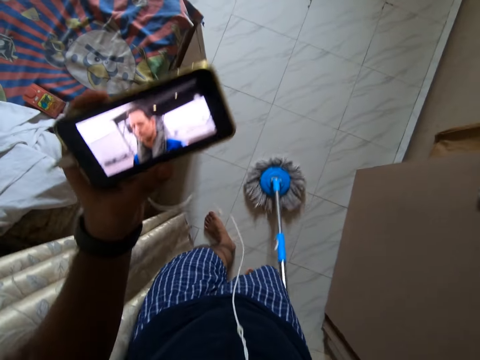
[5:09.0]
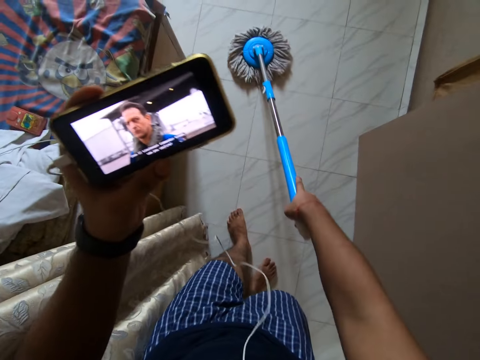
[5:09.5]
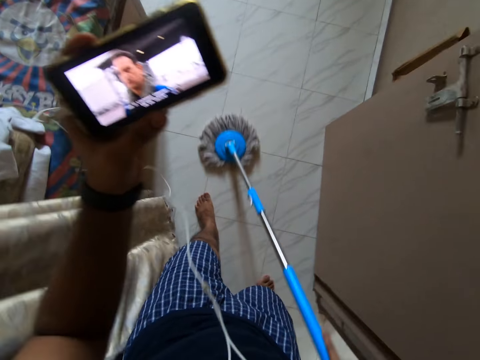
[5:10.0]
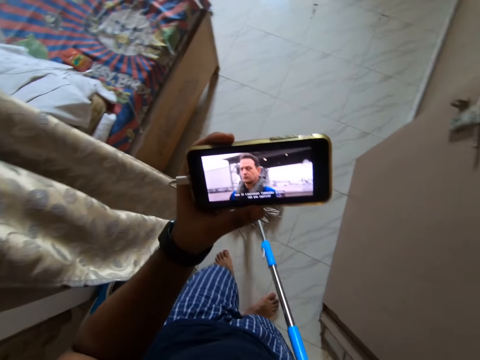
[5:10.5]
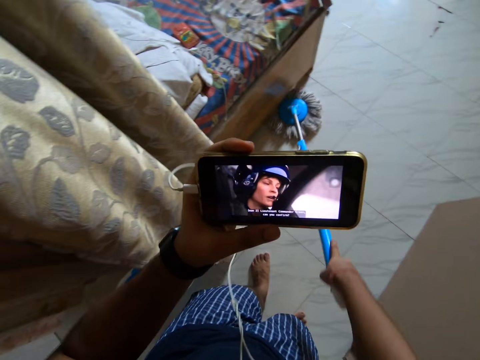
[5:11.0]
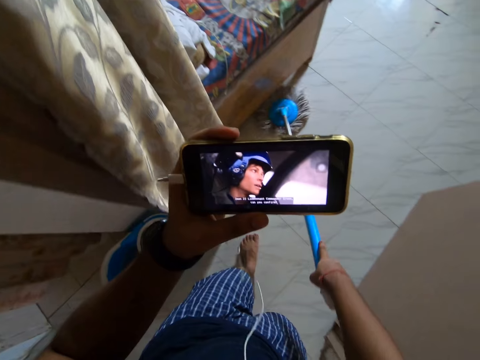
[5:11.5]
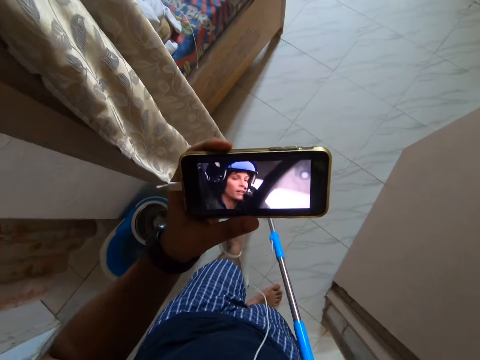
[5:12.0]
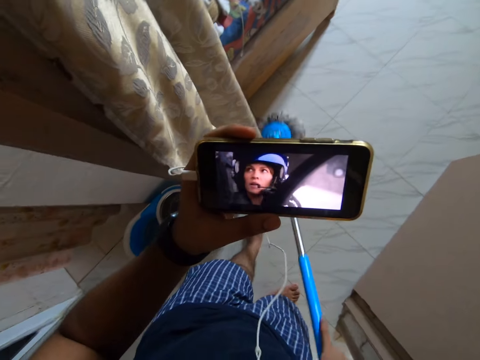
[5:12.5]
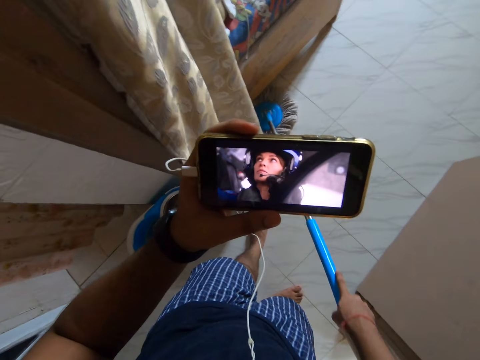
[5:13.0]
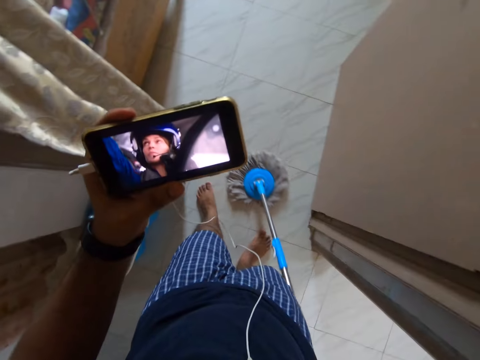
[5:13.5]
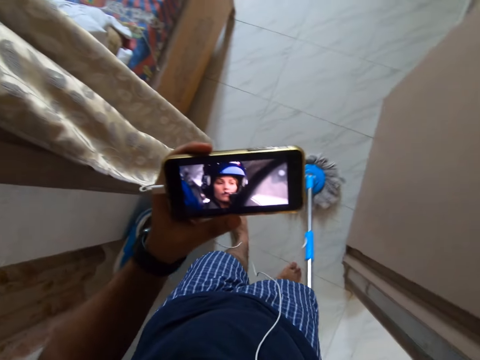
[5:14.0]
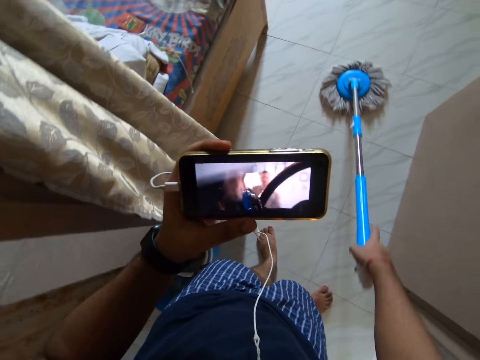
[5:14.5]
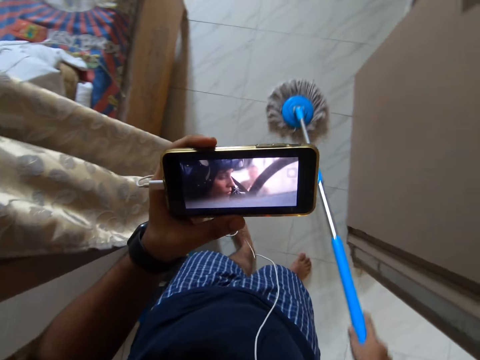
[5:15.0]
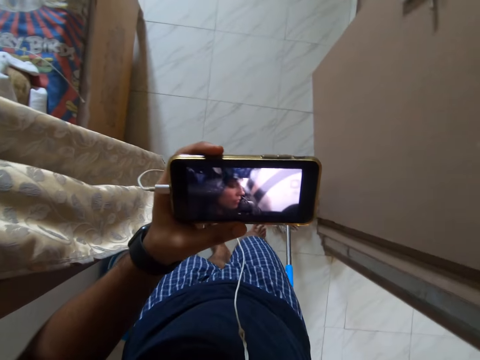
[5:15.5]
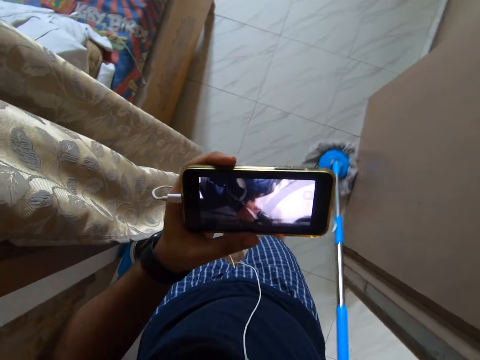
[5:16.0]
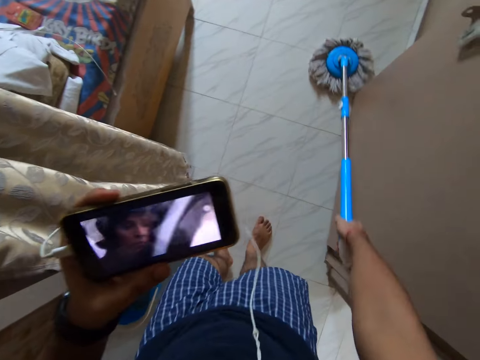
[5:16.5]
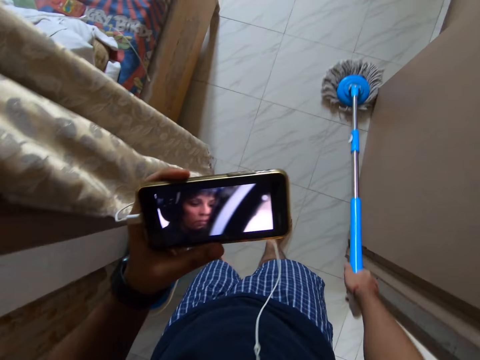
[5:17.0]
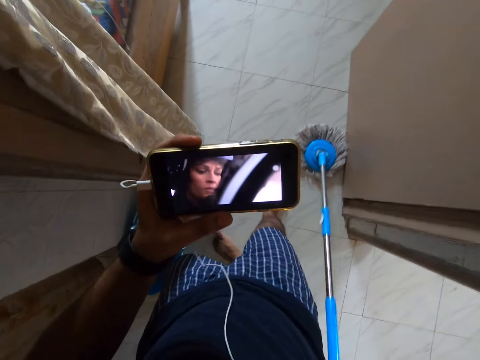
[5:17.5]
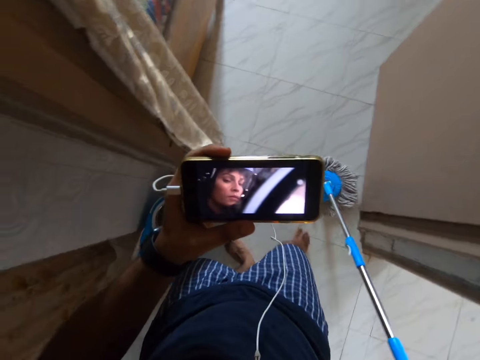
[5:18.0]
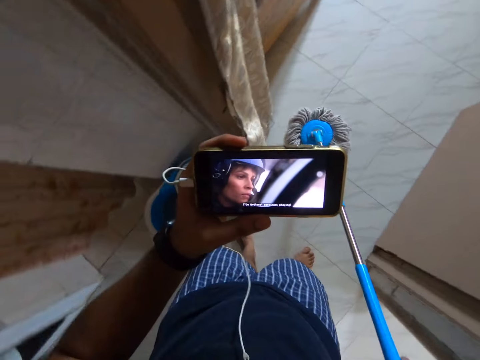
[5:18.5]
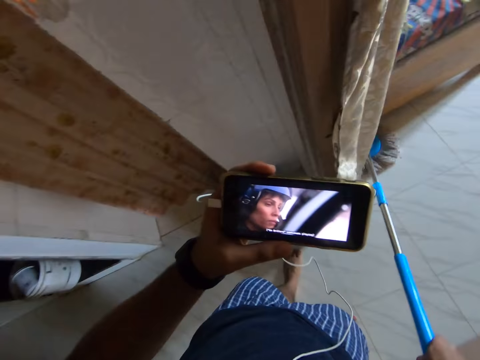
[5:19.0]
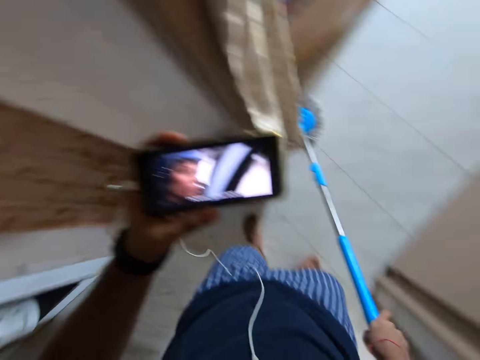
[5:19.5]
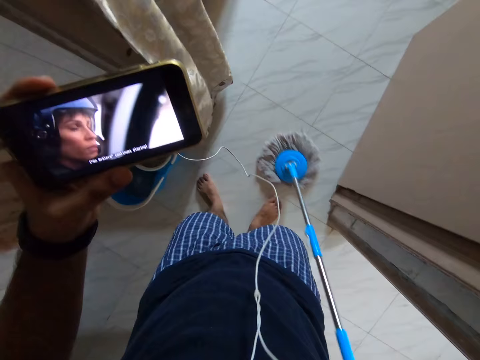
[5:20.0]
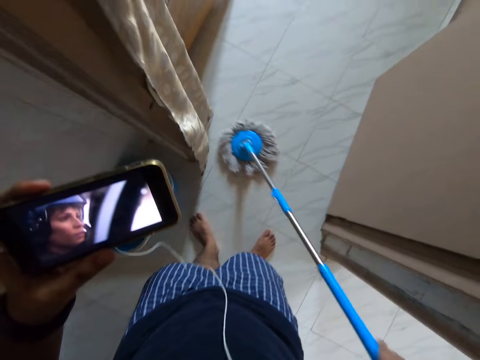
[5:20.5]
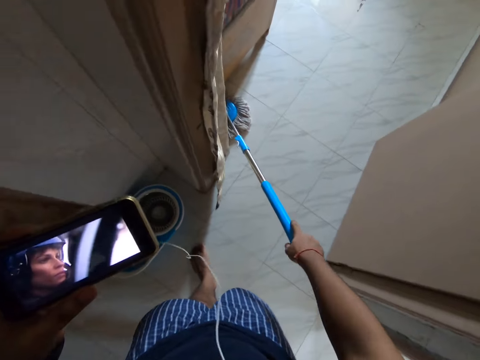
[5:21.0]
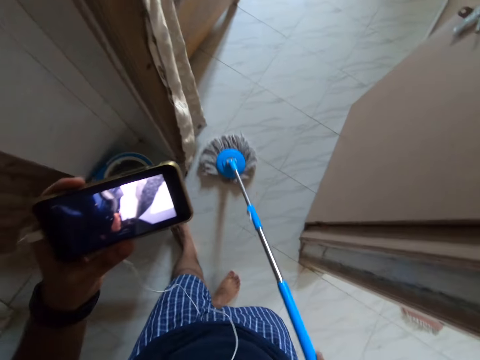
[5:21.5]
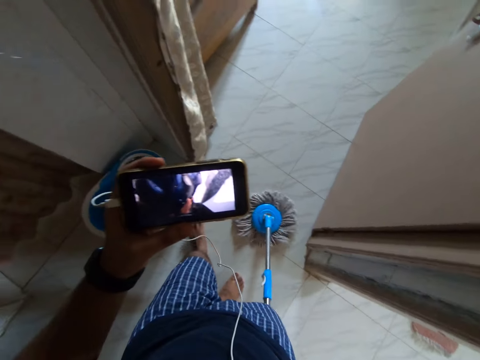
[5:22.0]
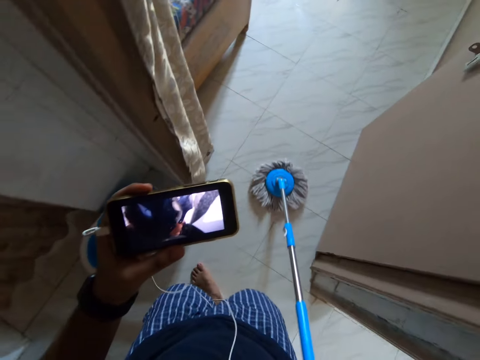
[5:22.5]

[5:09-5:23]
The camera wearer looks at a phone. They sweep the floor with a mop.

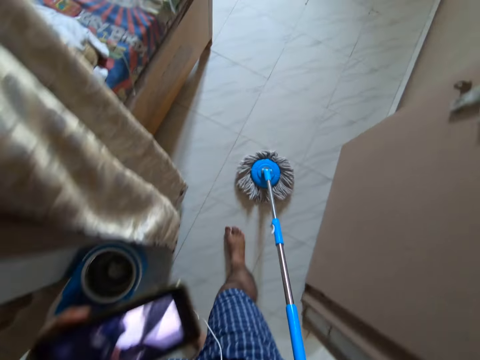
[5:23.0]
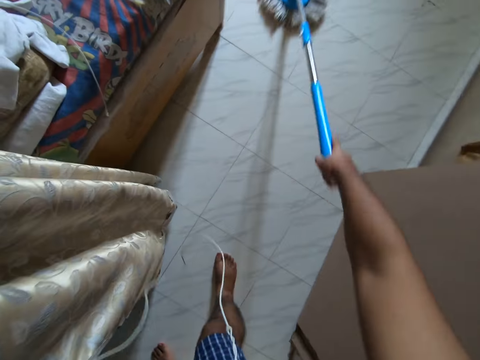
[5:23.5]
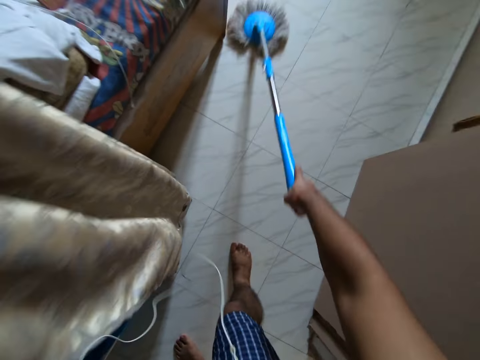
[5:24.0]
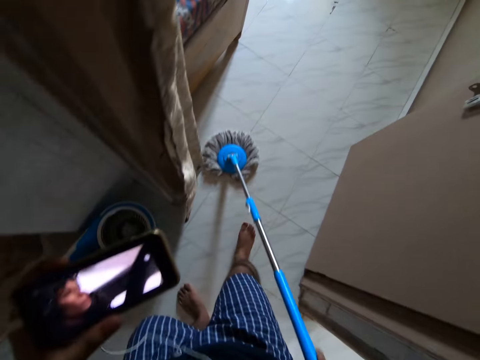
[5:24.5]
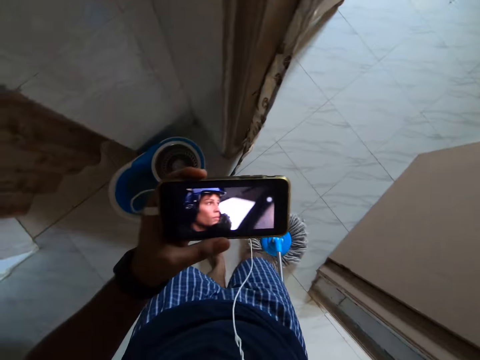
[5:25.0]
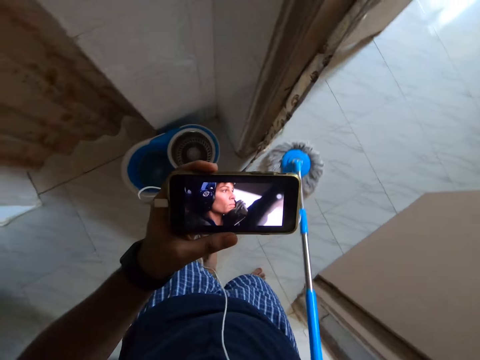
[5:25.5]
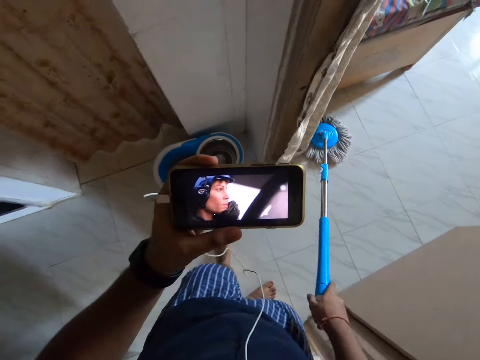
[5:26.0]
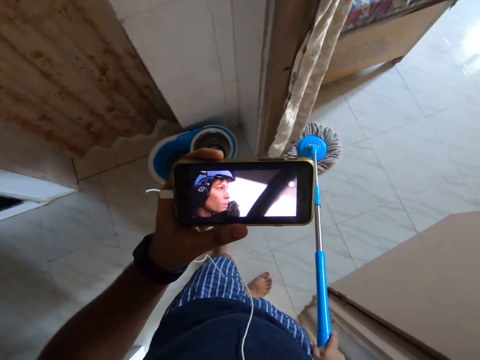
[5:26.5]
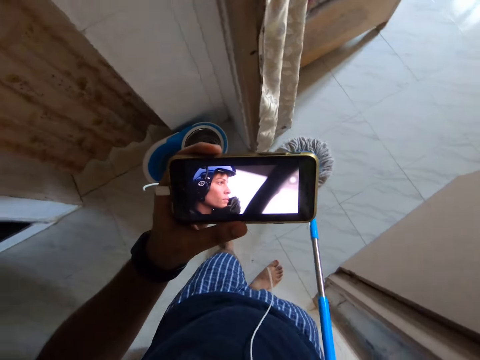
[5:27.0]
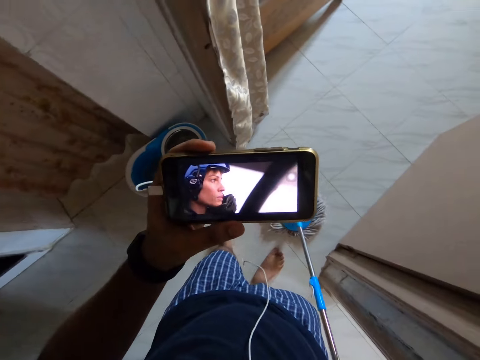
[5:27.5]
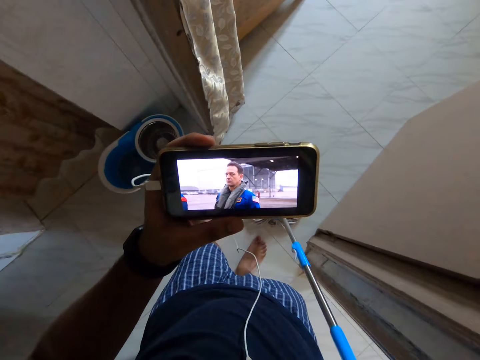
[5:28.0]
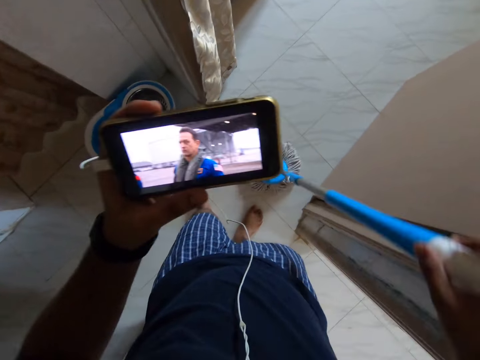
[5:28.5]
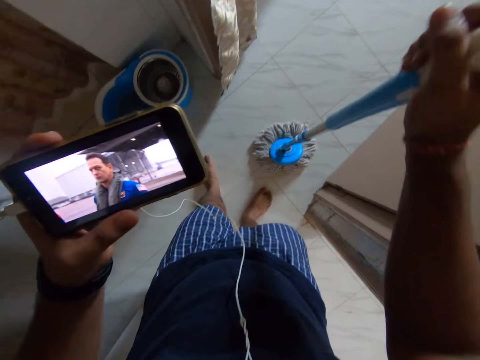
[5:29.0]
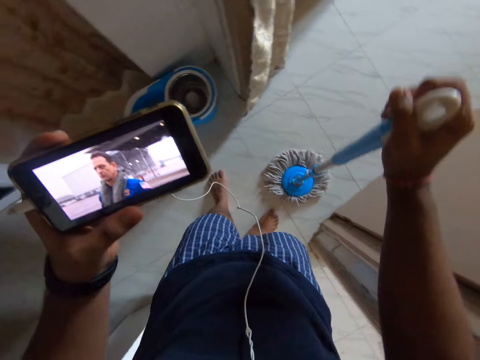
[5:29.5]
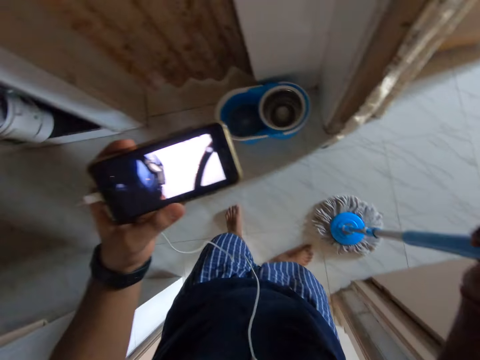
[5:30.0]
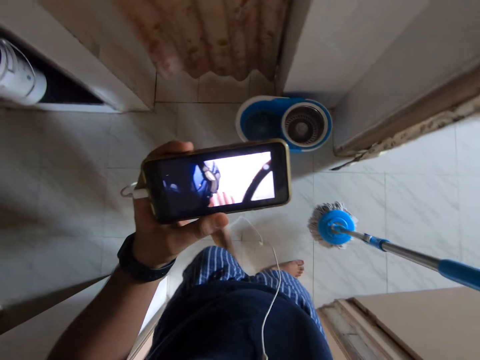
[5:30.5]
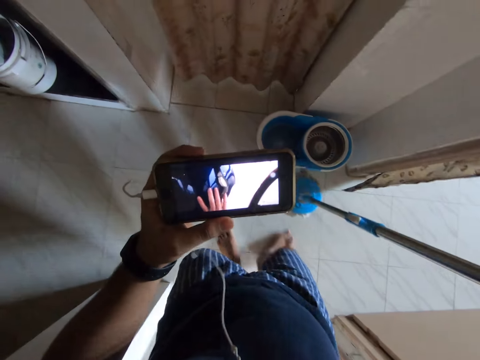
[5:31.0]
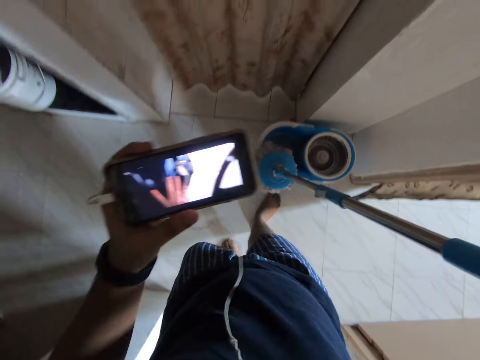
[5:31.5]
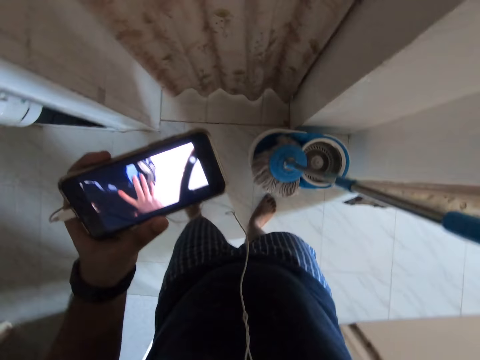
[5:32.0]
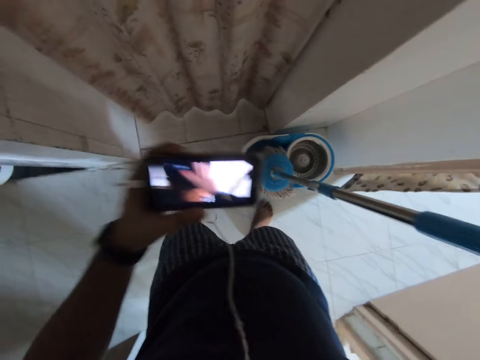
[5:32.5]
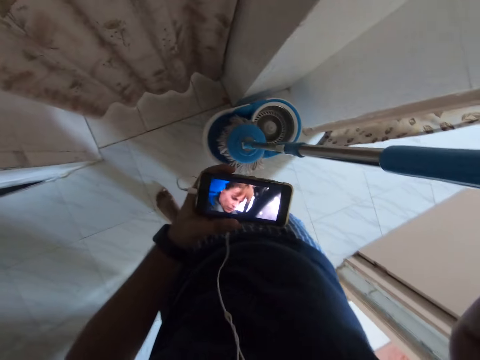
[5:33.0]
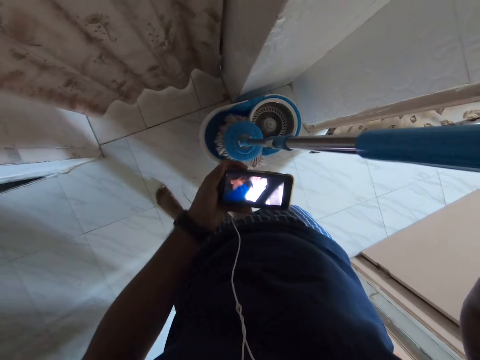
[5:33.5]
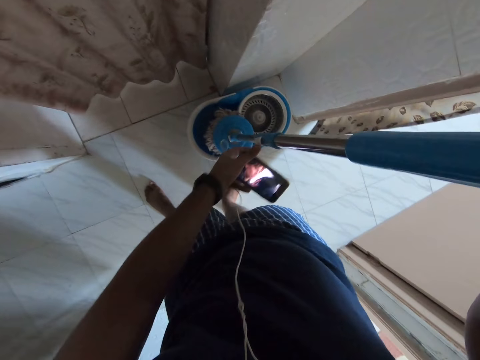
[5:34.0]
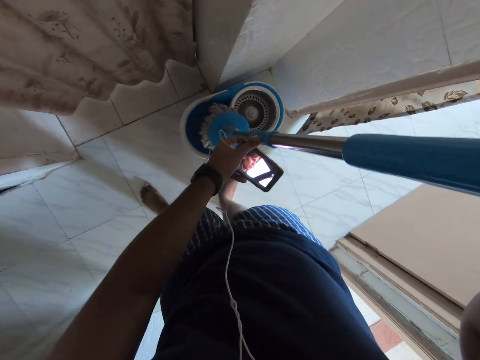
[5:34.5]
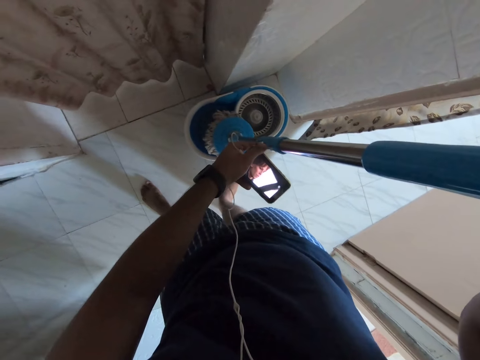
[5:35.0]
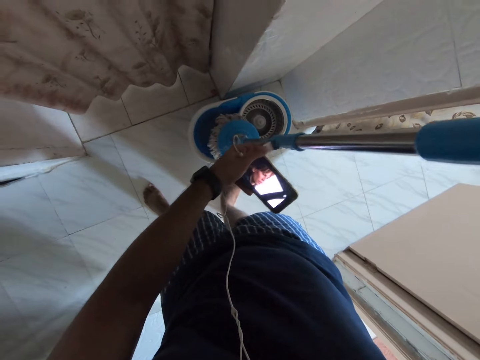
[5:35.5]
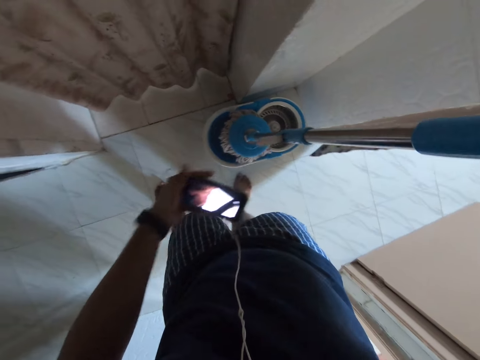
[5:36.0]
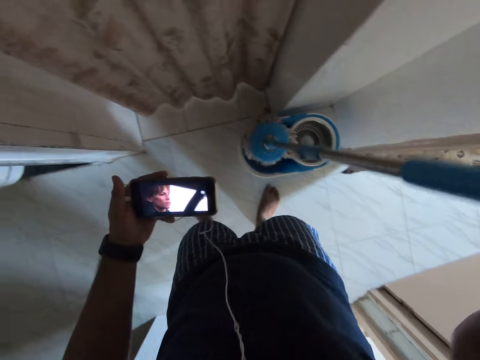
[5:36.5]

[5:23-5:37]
The camera wearer looks at a phone. They lift the mop. They hold the plastic on the mop with both hands.
